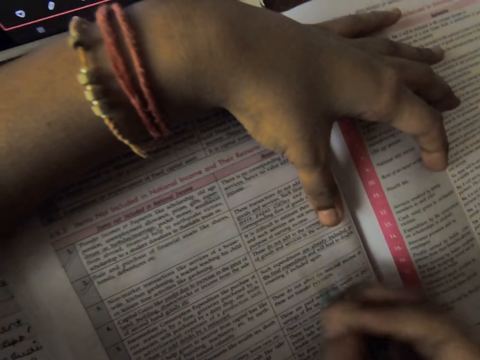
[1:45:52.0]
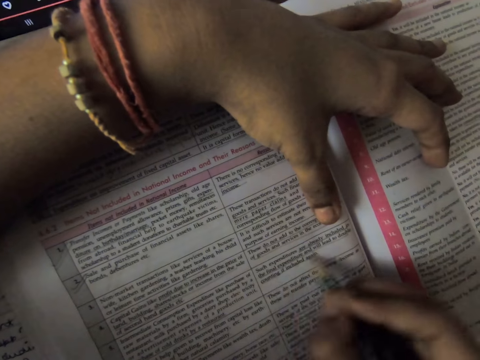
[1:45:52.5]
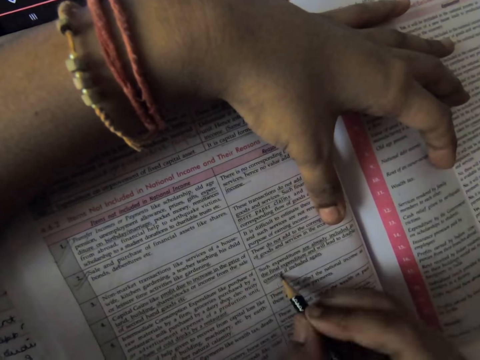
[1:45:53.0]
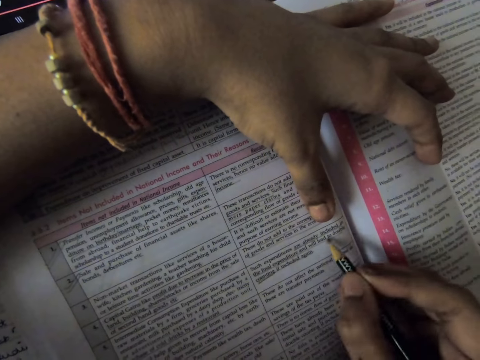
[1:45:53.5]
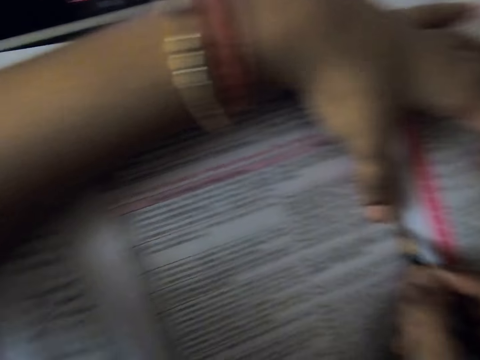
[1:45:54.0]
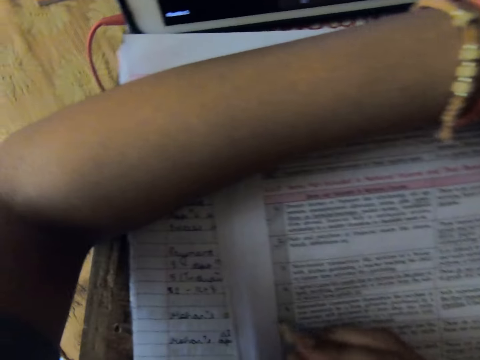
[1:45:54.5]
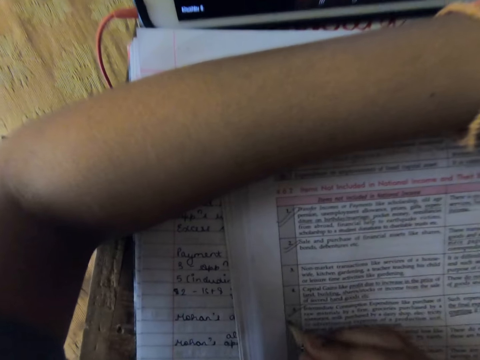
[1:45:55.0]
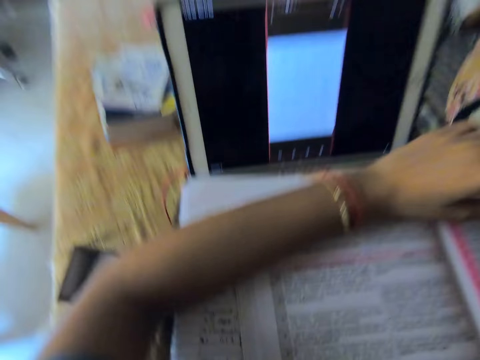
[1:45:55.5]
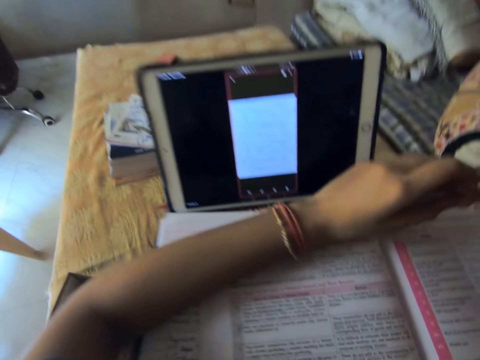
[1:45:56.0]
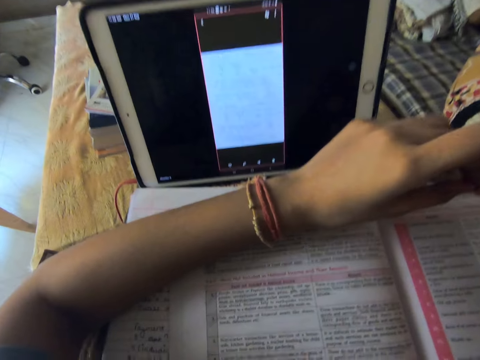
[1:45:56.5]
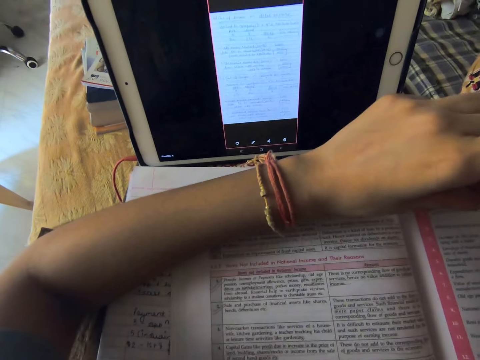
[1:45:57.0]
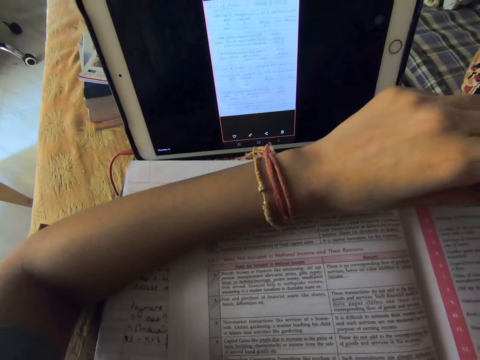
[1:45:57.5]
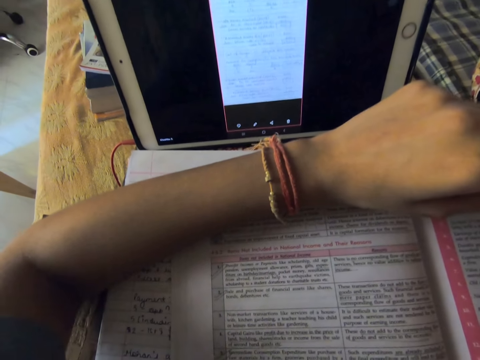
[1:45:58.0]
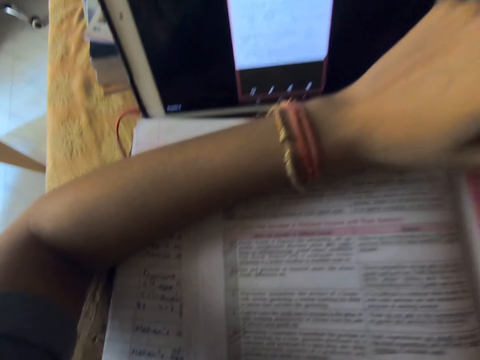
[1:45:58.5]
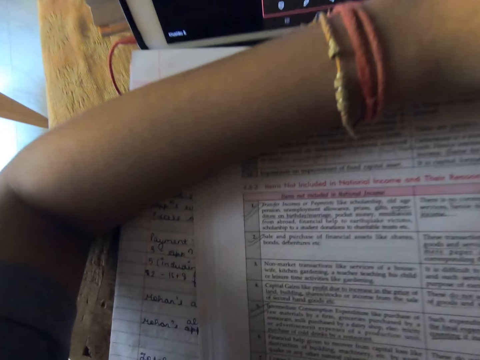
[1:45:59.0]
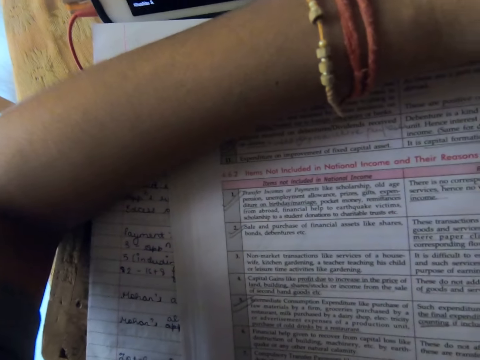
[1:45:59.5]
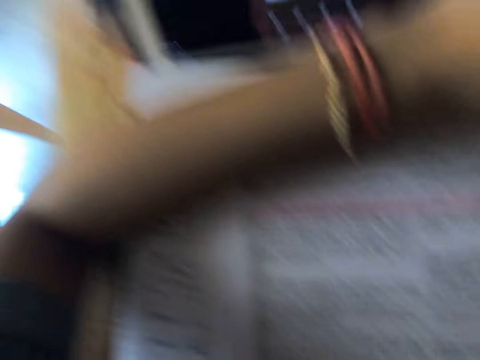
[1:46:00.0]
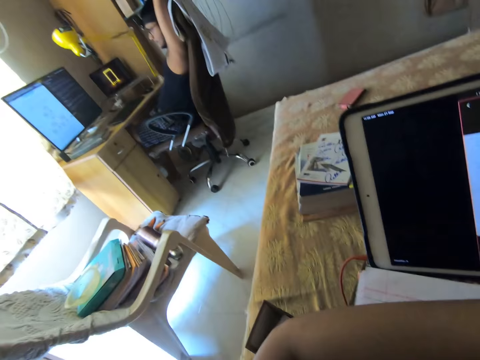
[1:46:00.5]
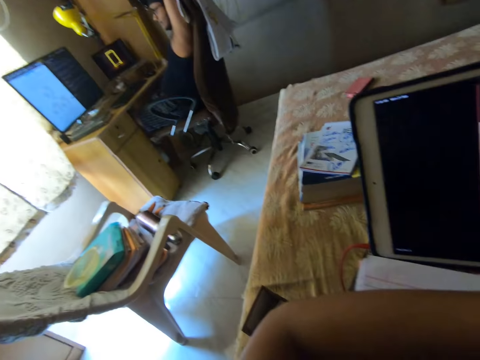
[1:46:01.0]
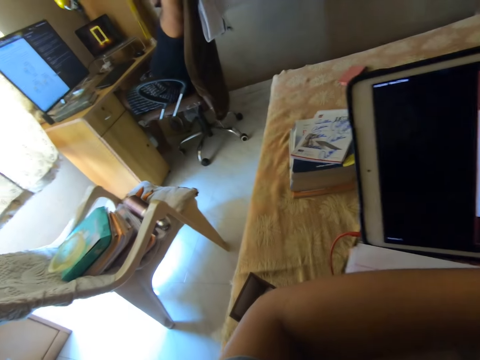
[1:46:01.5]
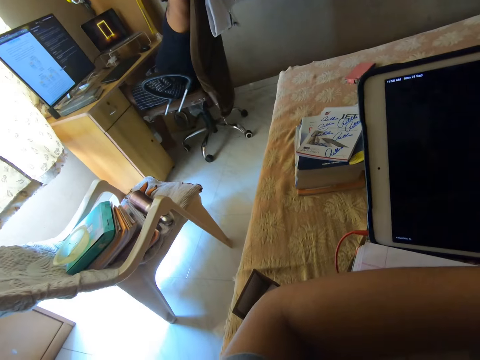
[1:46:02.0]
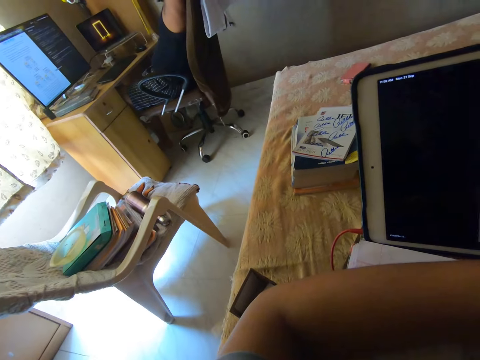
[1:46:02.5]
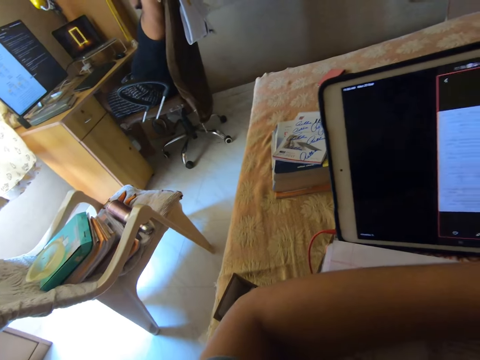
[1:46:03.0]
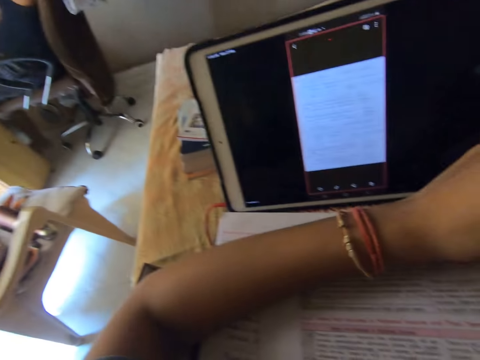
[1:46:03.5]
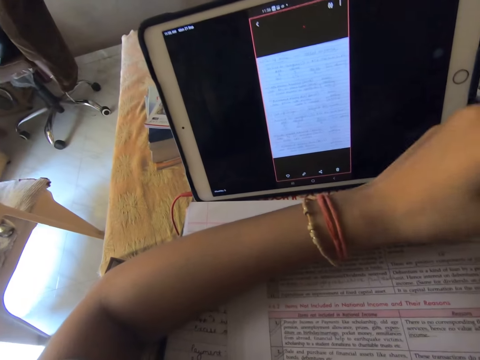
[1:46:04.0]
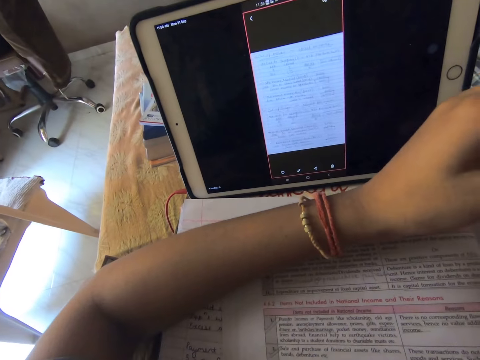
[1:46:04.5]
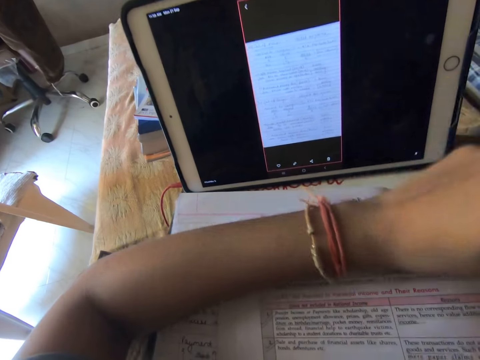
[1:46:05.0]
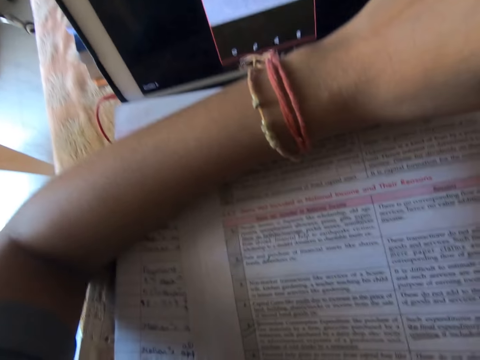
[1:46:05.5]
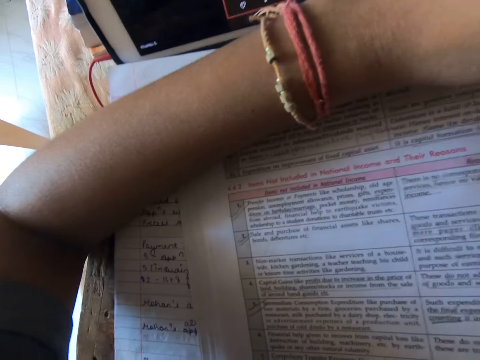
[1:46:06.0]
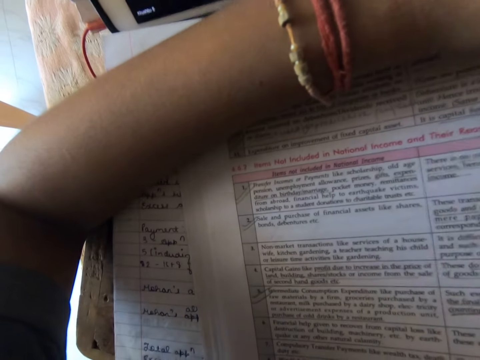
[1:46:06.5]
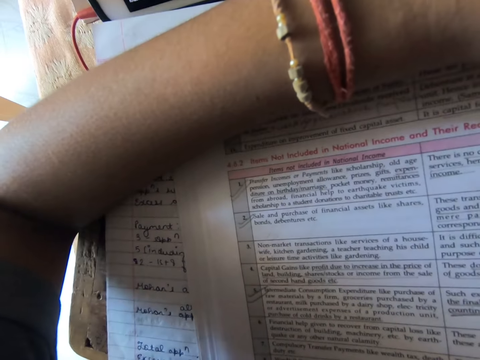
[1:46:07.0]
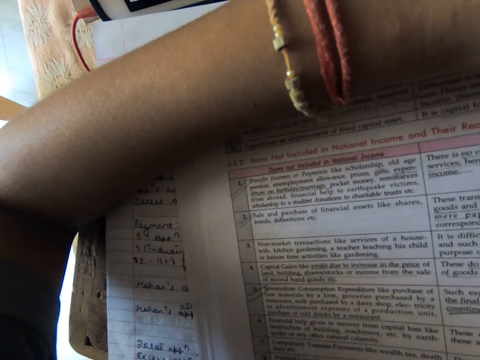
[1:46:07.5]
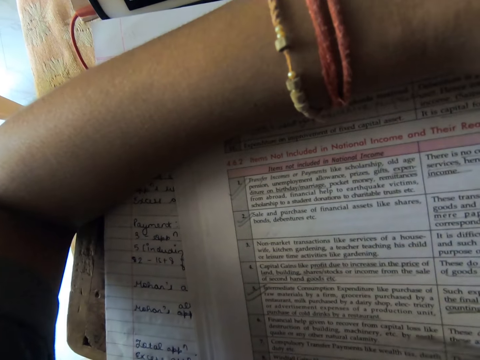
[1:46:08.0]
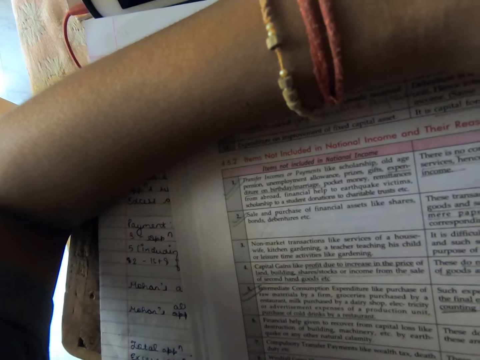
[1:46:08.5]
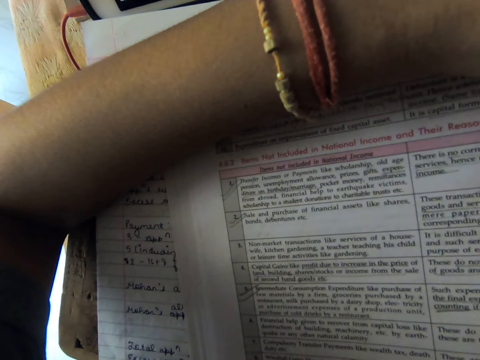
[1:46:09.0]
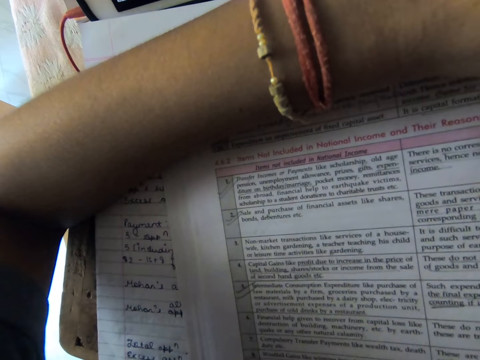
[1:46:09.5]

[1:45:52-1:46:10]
The camera wearer marks the book with a pencil. She reads through the book in front of her. A man sits in the room. The camera wearer looks at the laptop. She looks at the book.

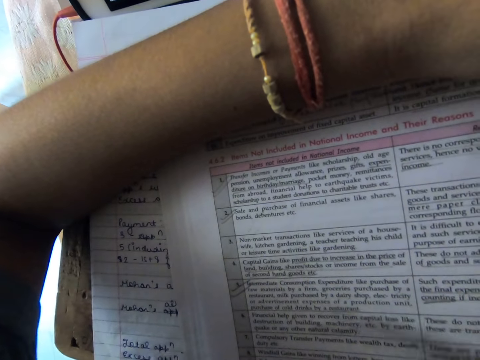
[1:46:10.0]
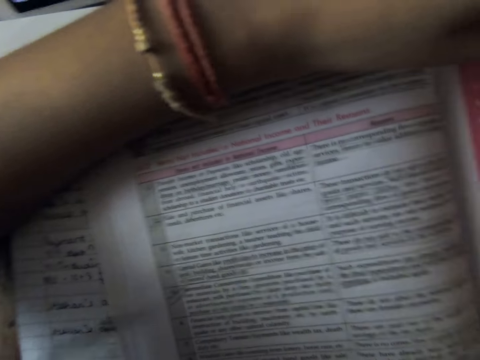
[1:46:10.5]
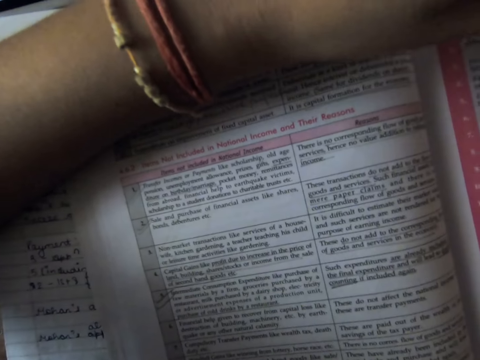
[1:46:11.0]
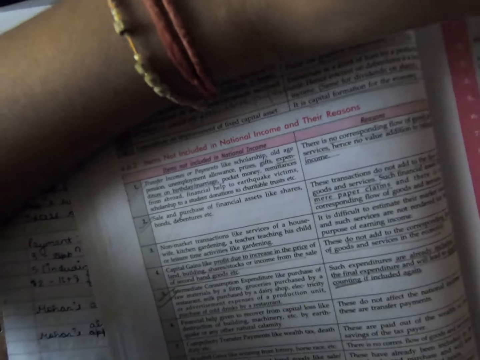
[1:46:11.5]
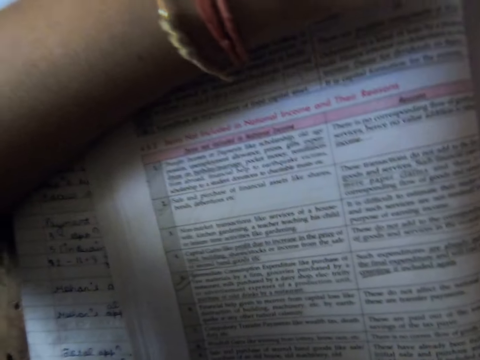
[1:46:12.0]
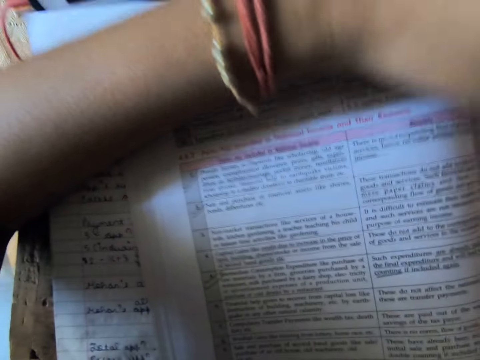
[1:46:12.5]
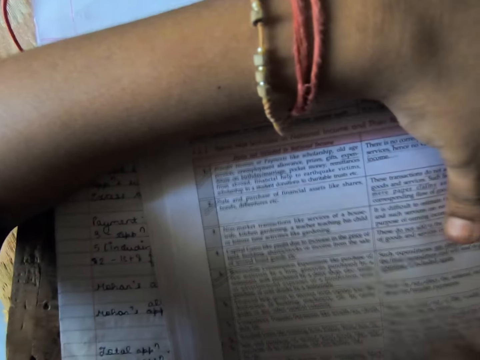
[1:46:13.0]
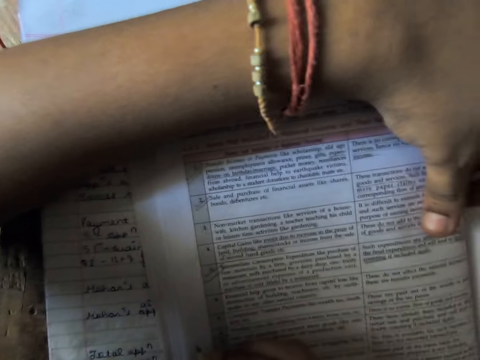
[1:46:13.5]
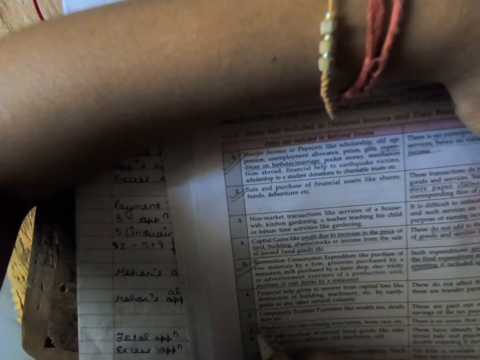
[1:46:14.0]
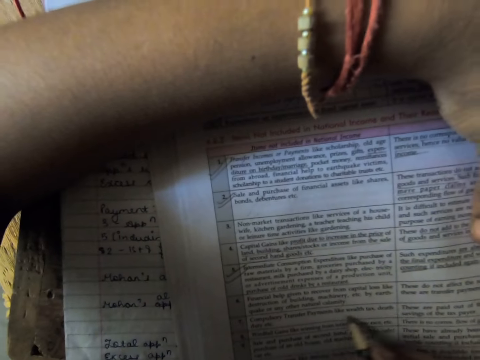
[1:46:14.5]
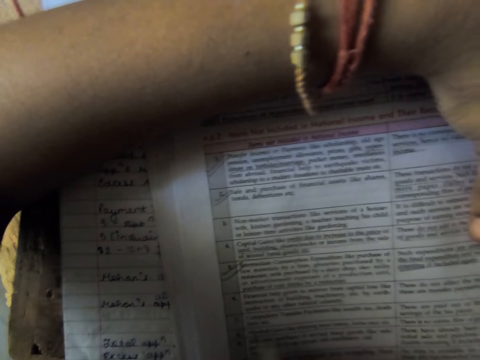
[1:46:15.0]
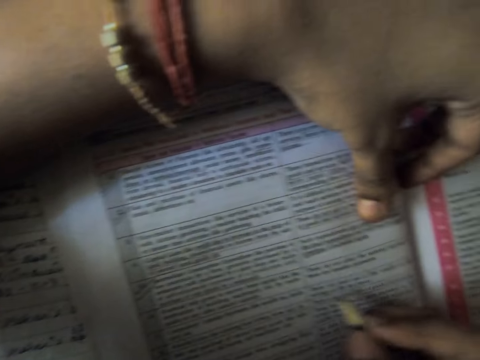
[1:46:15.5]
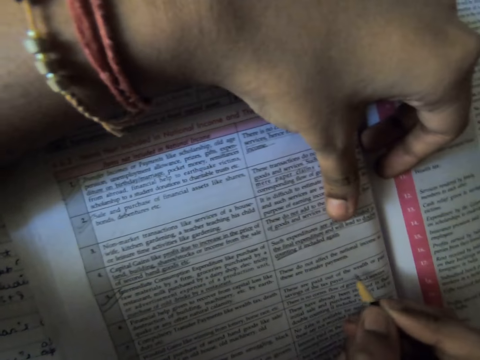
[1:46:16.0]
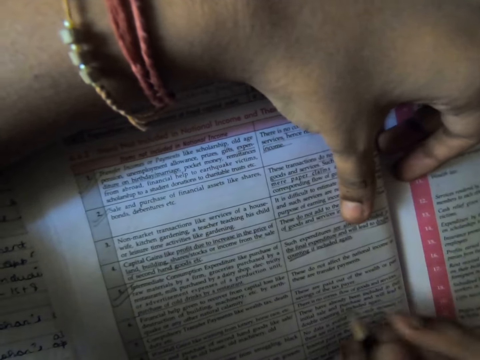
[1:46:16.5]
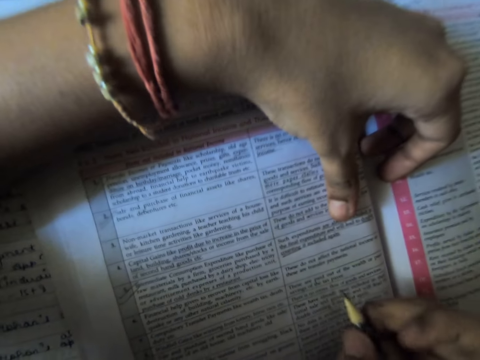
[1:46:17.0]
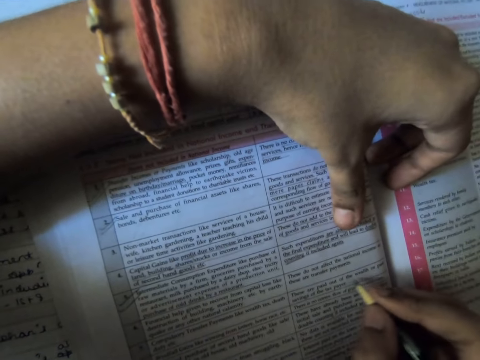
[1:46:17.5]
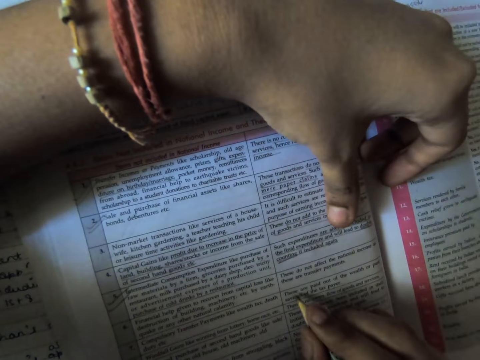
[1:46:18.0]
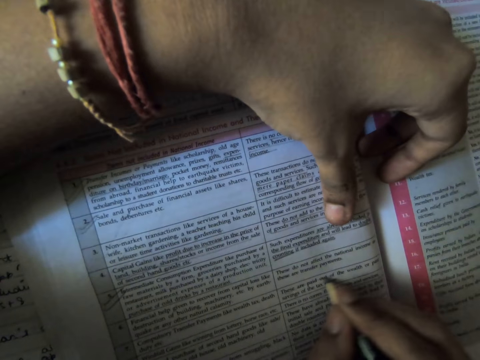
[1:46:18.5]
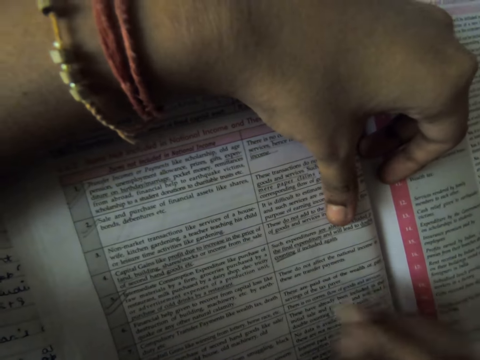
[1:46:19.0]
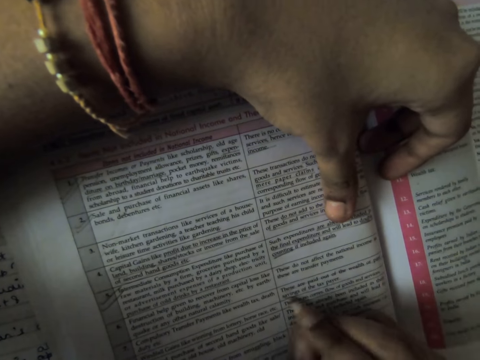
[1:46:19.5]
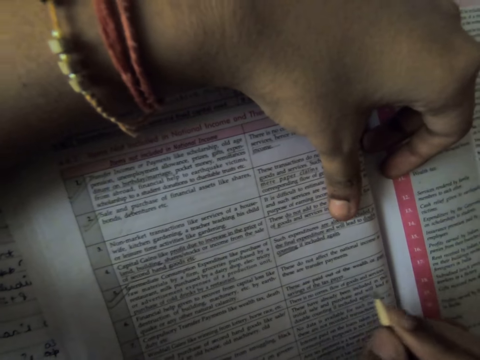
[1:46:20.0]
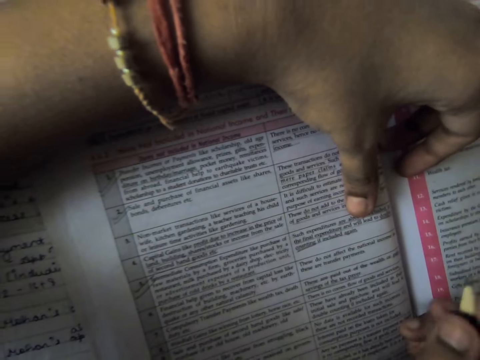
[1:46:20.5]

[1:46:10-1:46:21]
The camera wearer points at the book with a pencil. They underline words on the book.
